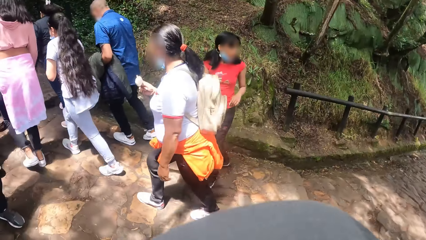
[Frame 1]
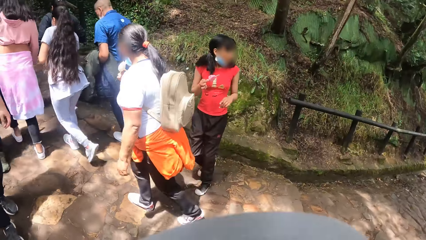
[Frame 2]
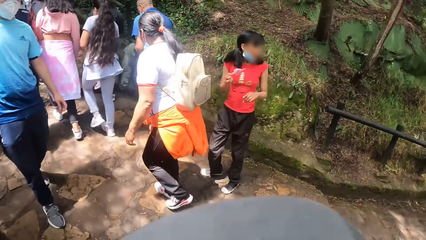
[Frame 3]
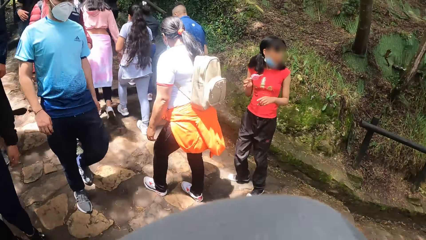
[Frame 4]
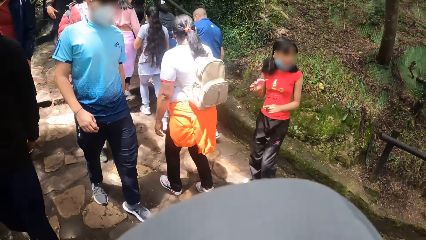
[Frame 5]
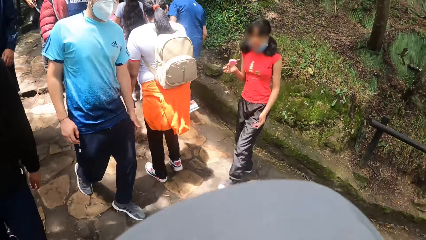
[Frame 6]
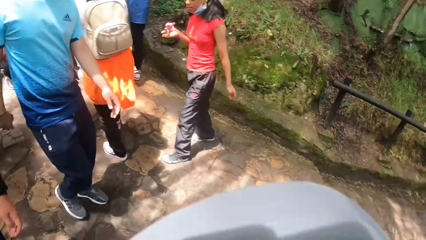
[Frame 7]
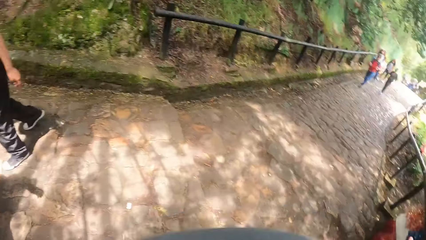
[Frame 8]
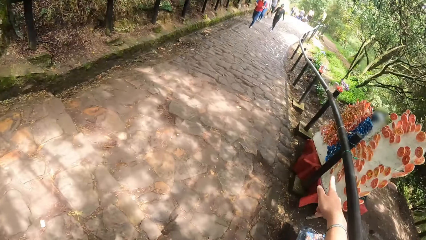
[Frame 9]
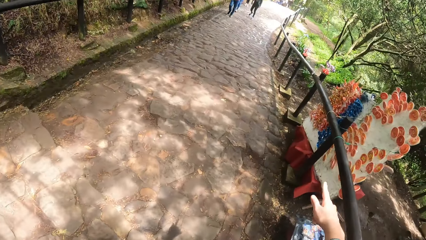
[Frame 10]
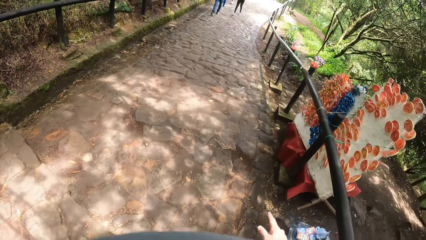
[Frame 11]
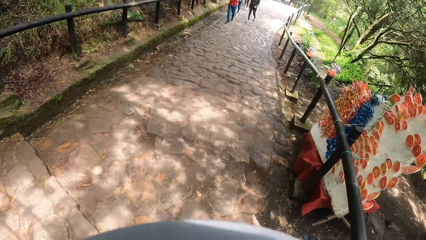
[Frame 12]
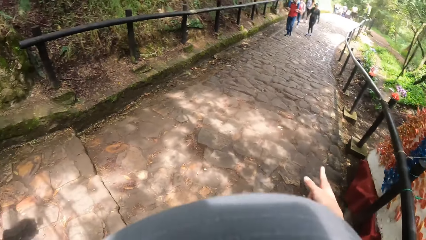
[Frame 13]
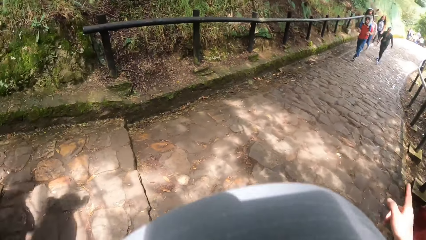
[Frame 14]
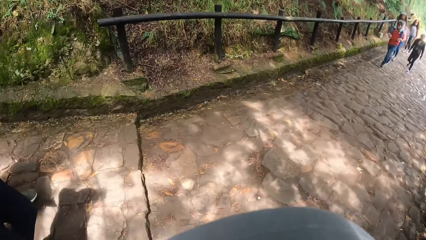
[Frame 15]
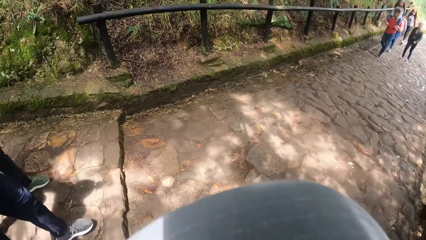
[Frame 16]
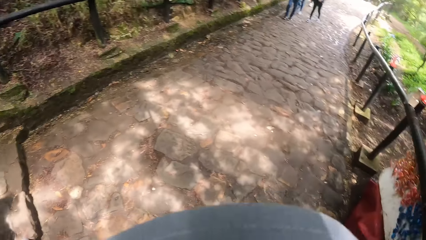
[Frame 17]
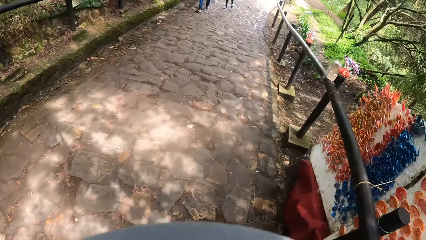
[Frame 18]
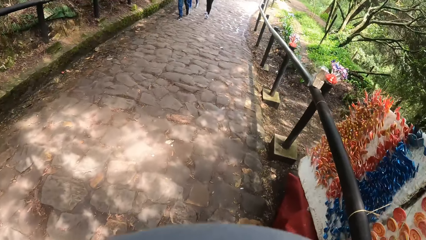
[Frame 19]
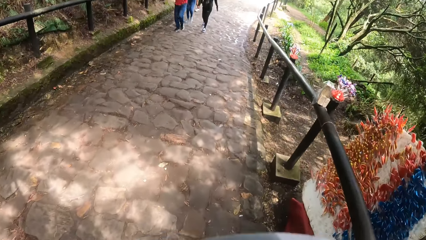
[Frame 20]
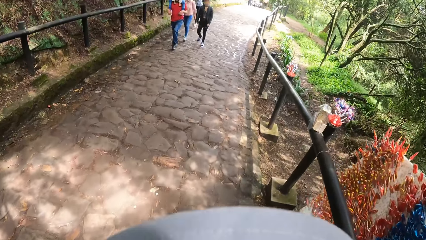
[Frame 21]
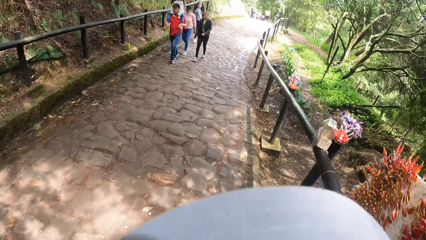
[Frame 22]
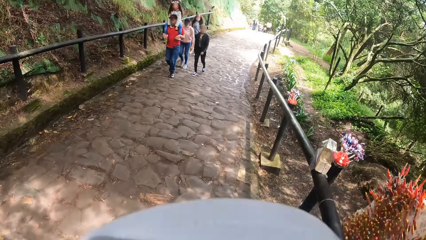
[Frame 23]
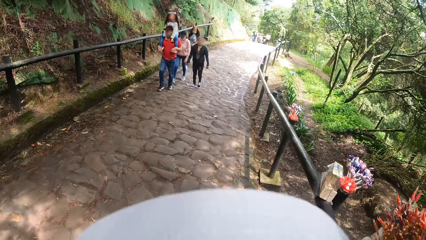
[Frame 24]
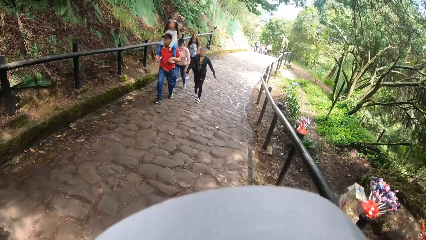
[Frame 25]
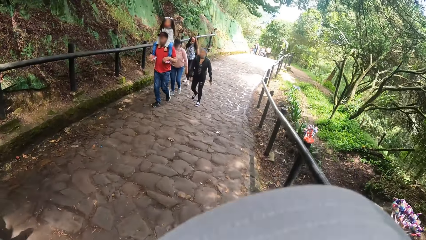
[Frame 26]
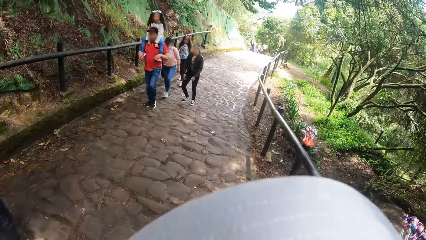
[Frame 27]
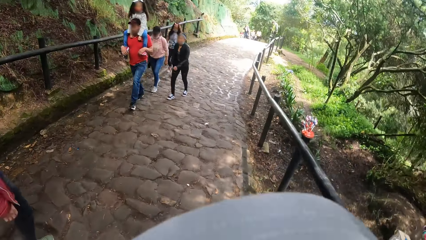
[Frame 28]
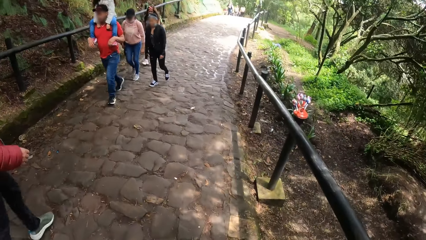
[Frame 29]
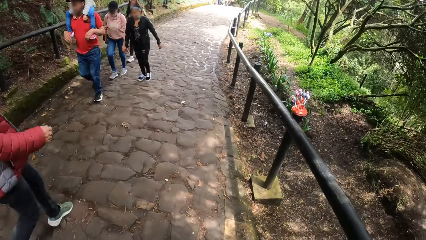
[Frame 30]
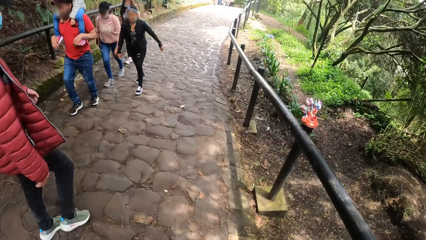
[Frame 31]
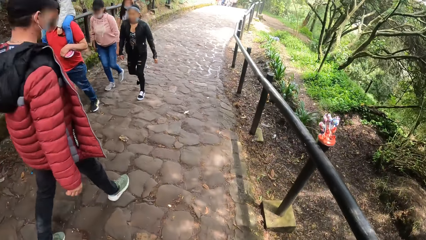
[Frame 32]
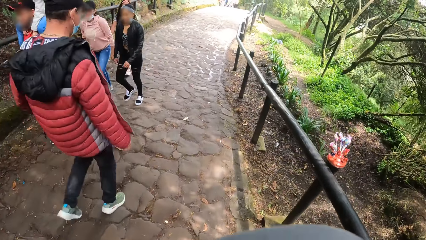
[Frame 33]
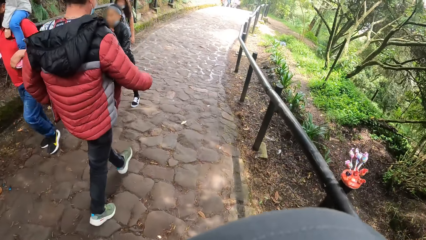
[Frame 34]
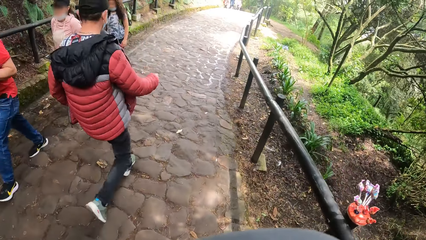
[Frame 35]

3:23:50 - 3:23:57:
The camera wearer points her right hand to the front.

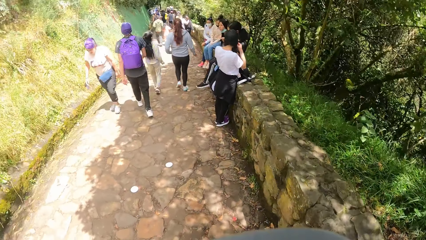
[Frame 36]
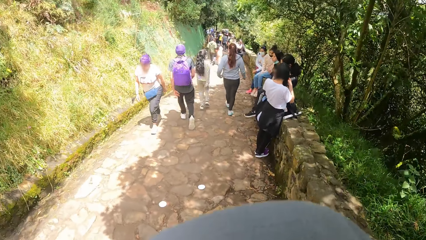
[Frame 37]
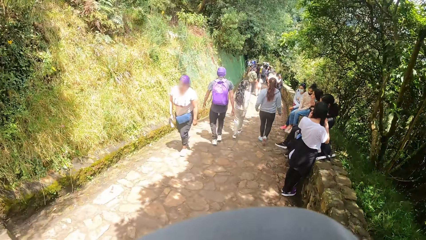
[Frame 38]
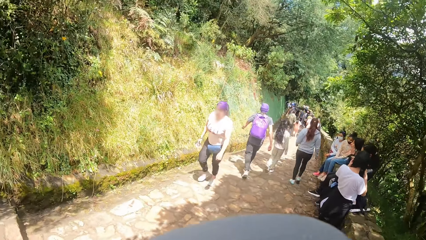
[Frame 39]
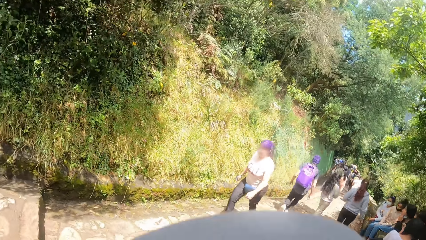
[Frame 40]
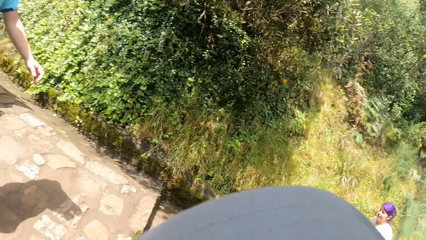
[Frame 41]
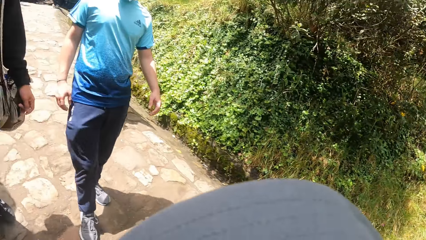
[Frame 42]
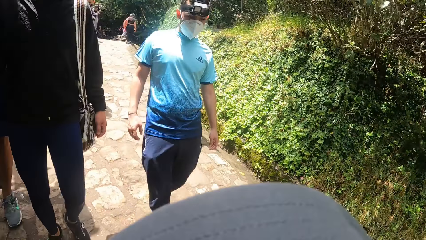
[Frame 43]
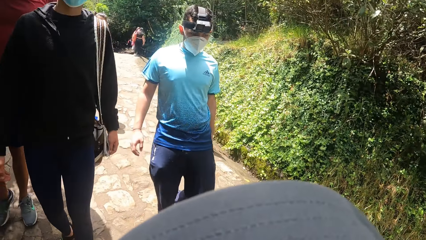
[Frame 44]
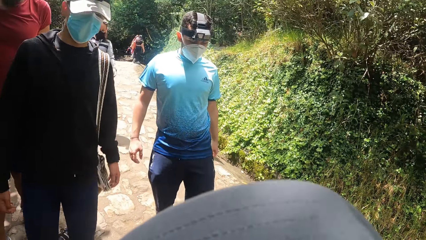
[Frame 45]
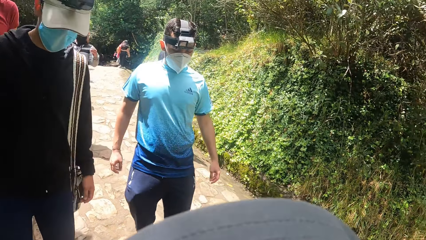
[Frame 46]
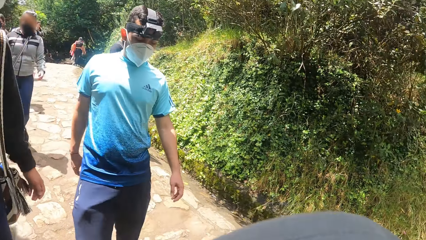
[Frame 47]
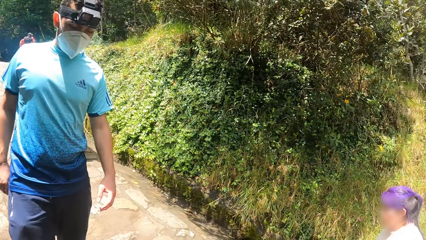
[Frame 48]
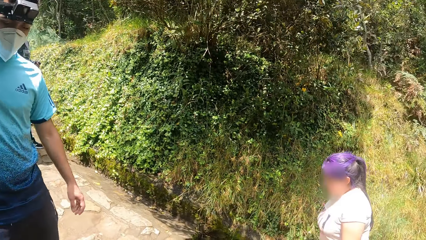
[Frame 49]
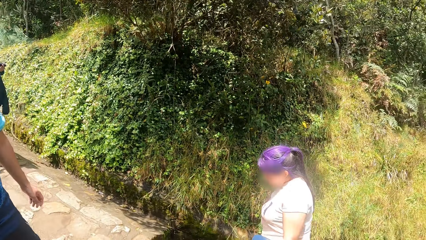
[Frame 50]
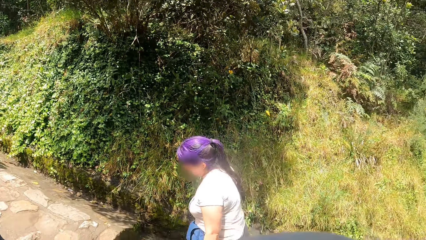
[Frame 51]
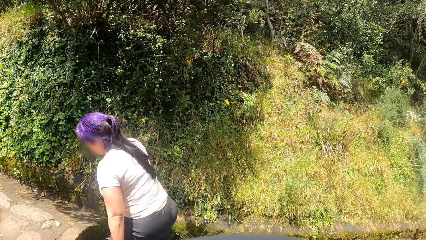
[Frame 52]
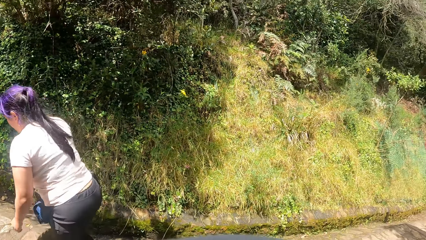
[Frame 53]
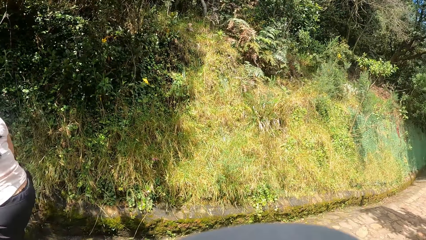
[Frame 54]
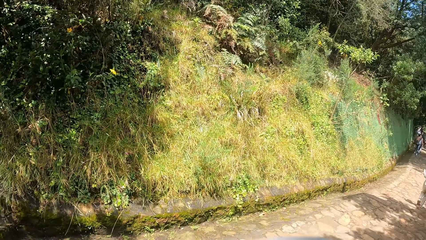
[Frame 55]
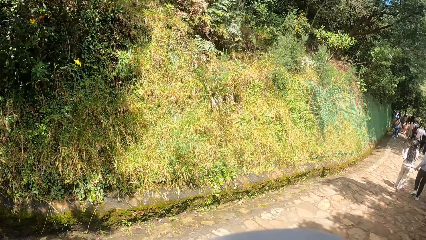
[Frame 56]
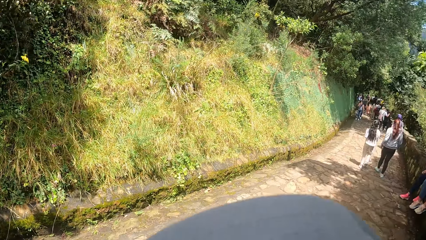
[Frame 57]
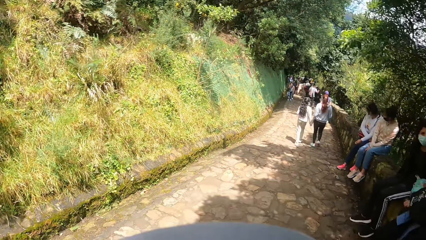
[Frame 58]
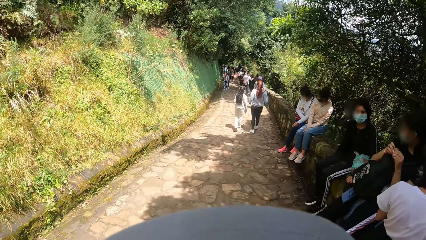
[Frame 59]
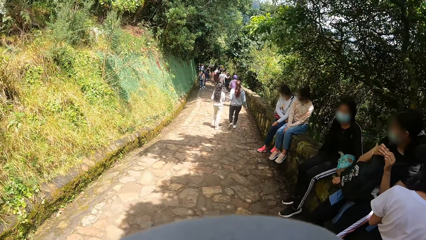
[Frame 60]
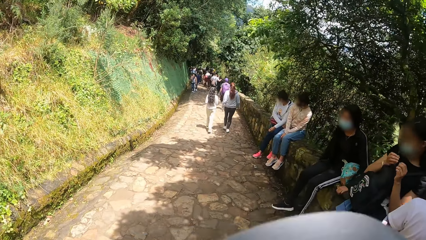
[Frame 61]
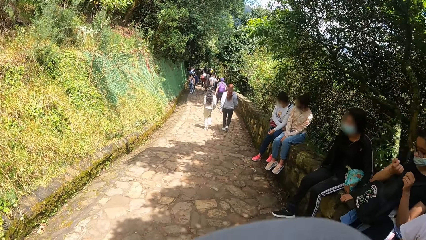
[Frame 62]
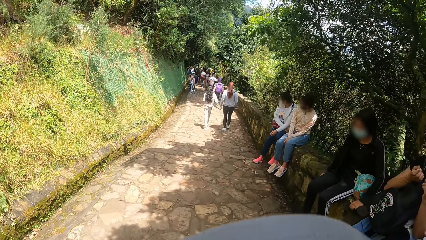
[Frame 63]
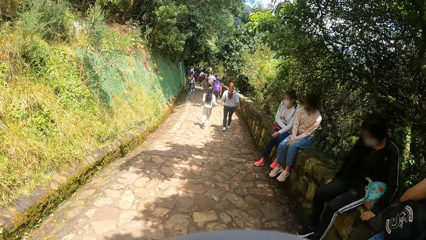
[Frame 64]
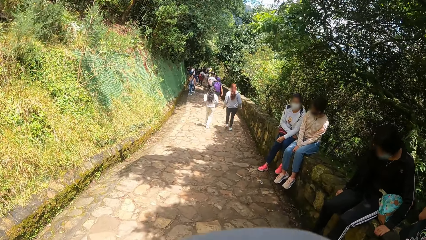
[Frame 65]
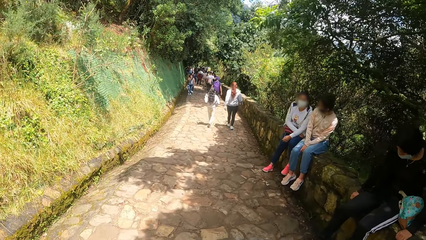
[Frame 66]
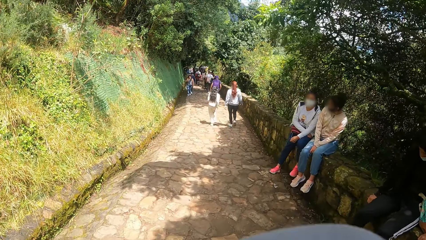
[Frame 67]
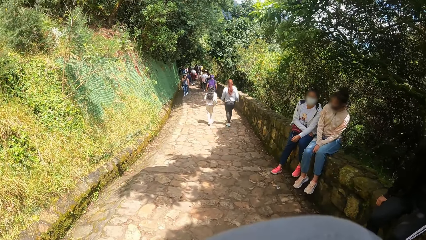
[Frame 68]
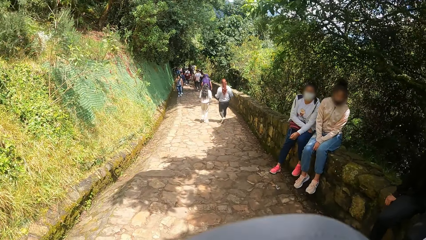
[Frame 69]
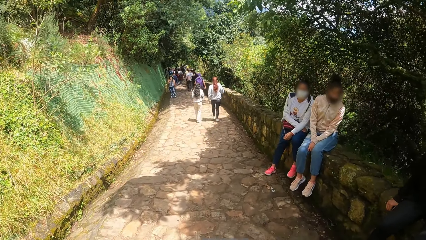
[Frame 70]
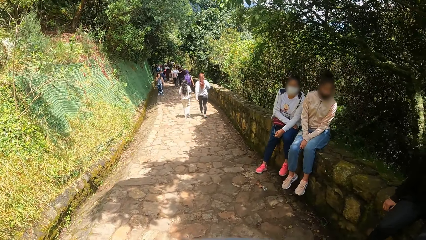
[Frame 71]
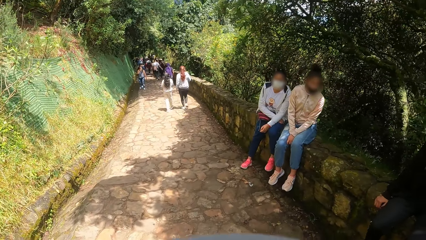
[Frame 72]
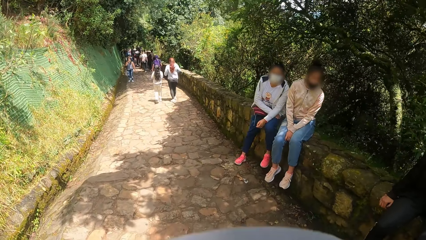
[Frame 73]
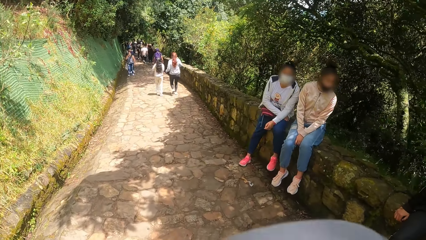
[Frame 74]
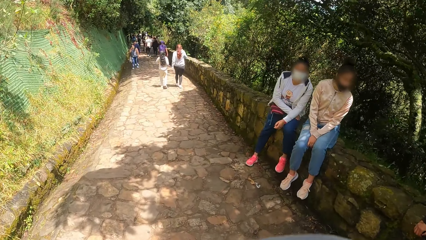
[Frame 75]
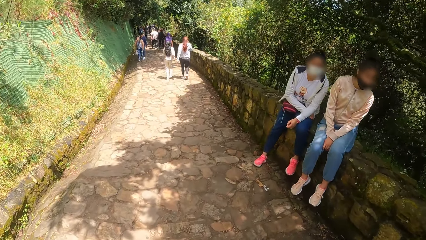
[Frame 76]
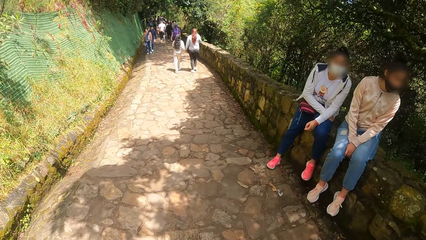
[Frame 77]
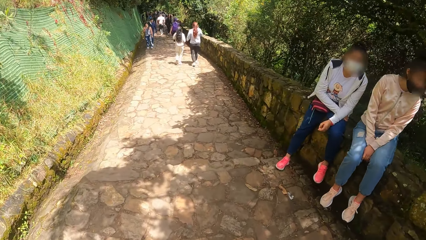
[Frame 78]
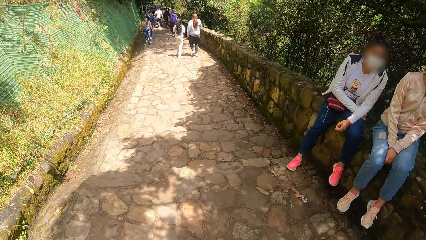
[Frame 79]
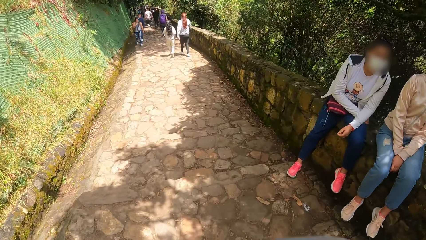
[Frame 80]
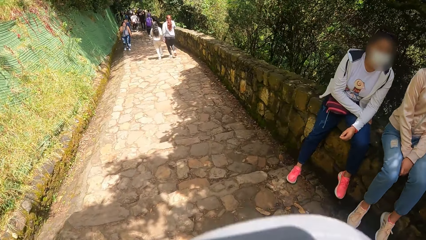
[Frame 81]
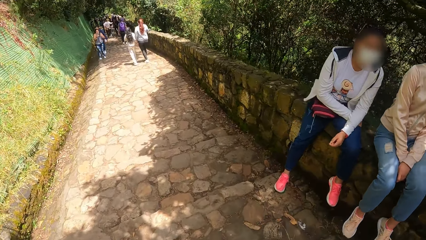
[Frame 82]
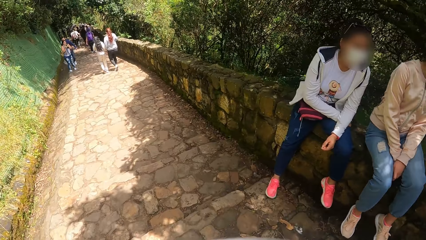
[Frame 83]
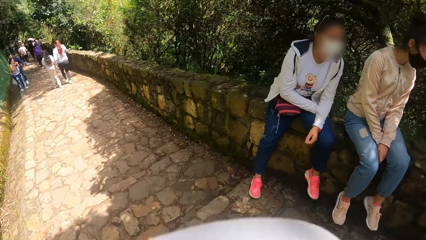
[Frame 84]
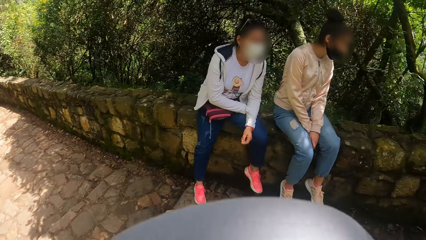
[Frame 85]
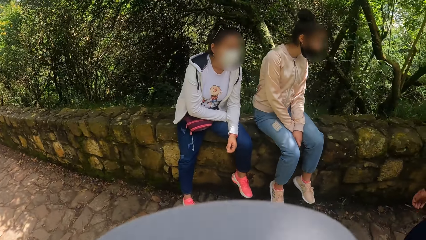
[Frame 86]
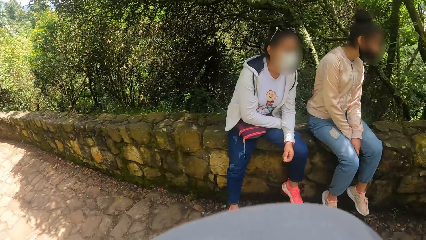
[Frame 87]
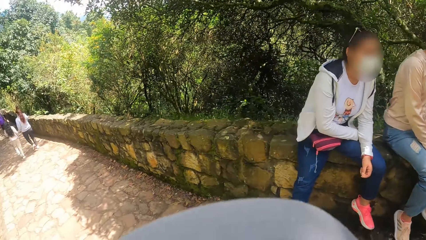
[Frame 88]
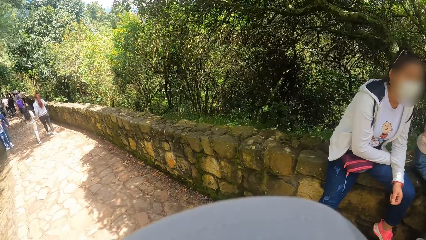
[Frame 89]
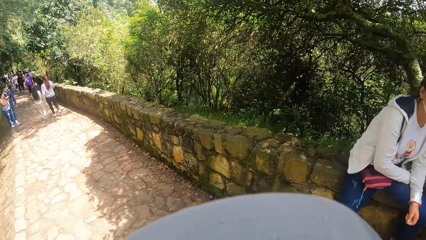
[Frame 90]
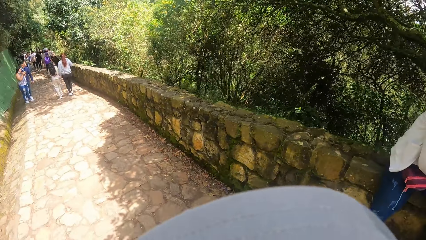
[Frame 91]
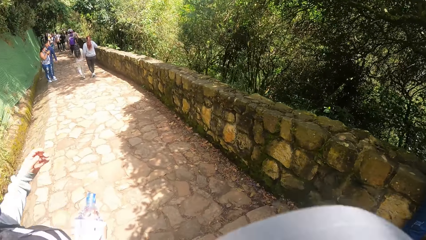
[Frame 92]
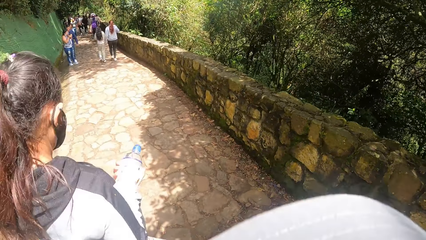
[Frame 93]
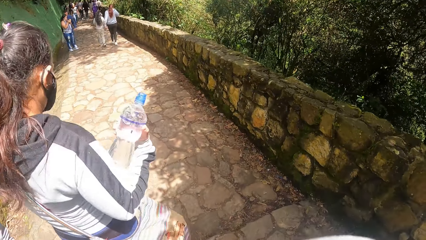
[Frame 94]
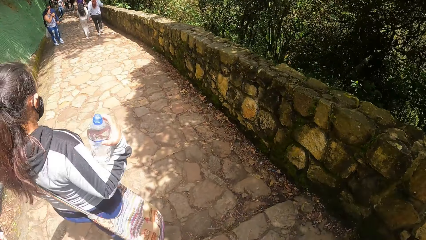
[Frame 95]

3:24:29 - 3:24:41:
The camera wearer looks back at a man and another man.
